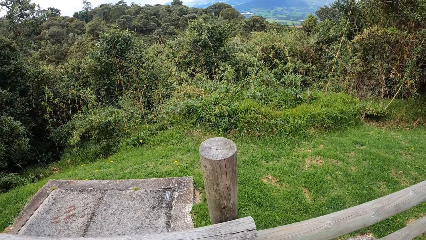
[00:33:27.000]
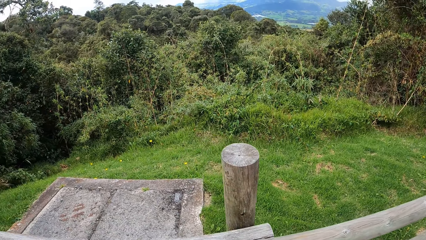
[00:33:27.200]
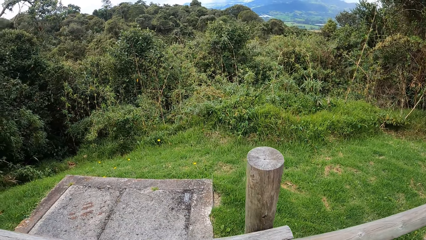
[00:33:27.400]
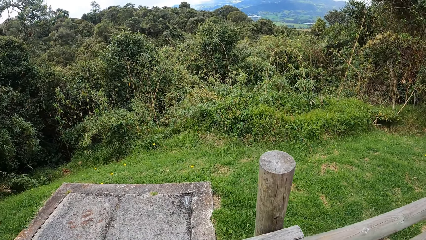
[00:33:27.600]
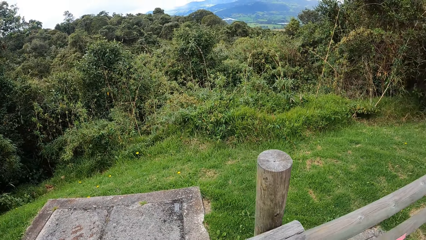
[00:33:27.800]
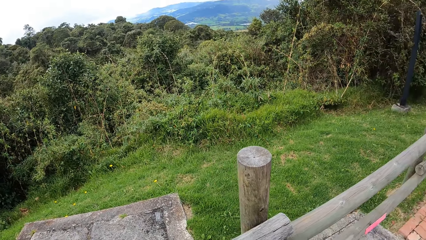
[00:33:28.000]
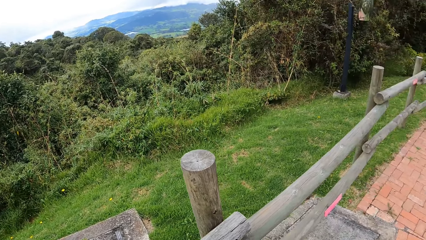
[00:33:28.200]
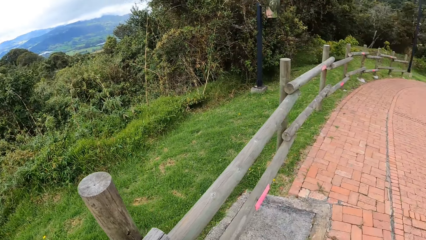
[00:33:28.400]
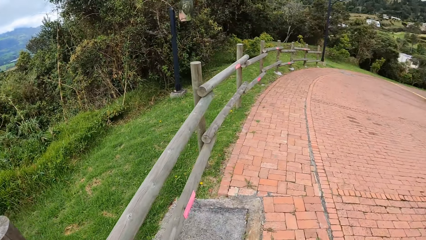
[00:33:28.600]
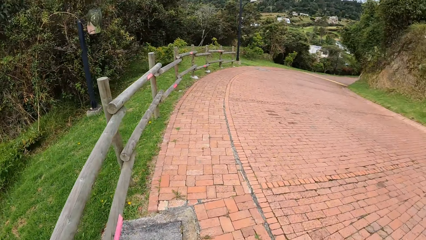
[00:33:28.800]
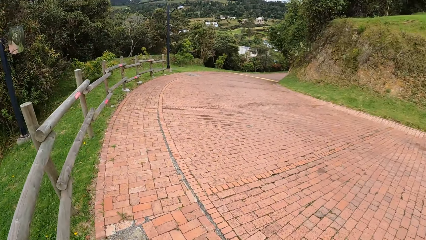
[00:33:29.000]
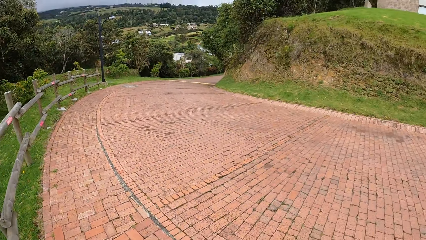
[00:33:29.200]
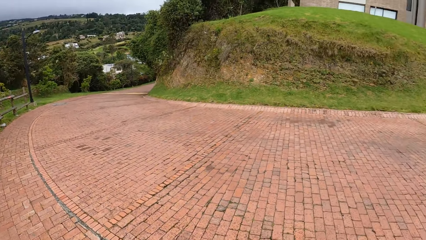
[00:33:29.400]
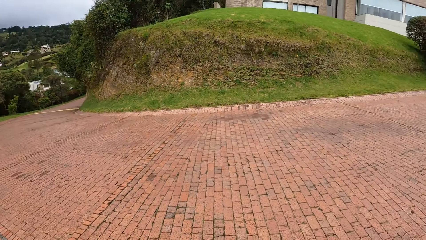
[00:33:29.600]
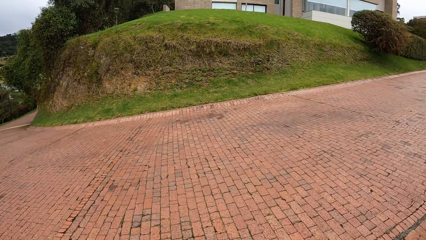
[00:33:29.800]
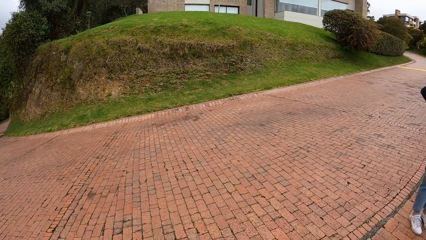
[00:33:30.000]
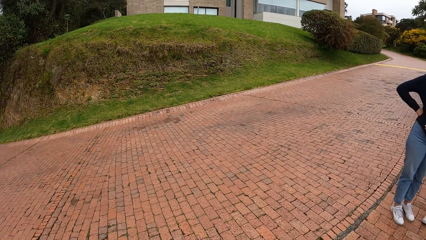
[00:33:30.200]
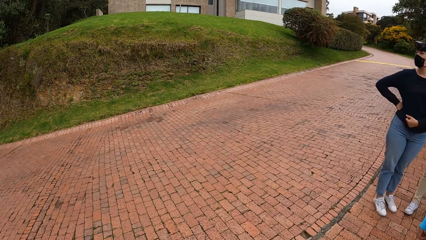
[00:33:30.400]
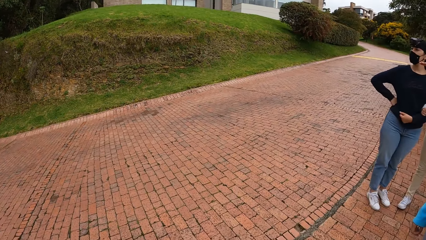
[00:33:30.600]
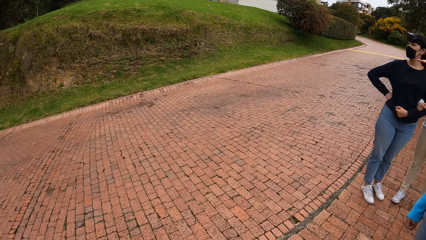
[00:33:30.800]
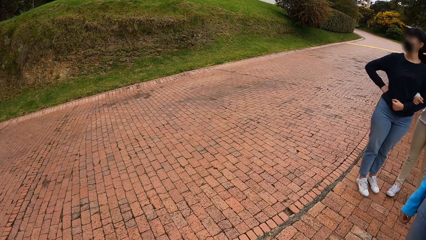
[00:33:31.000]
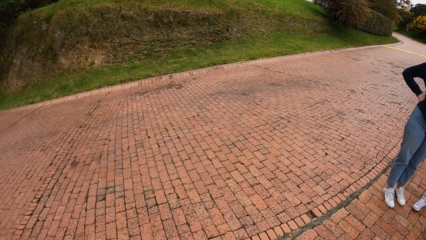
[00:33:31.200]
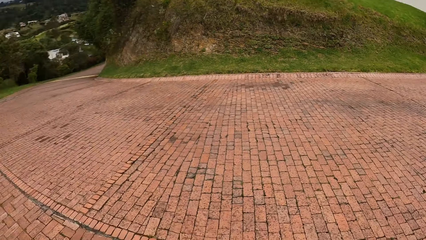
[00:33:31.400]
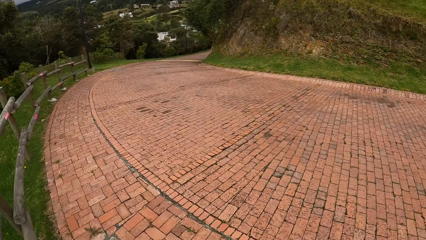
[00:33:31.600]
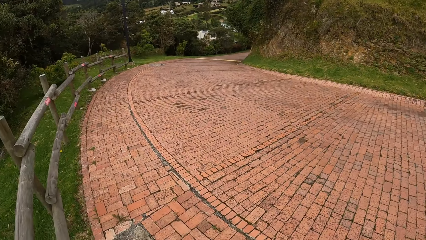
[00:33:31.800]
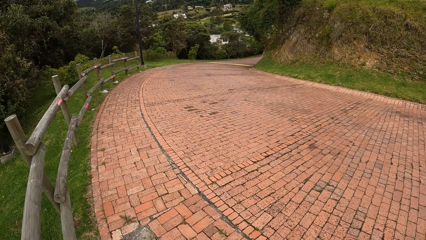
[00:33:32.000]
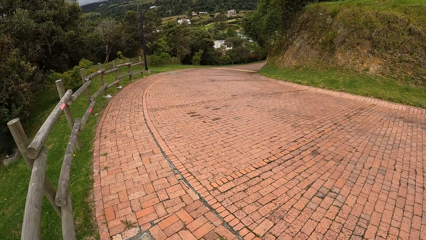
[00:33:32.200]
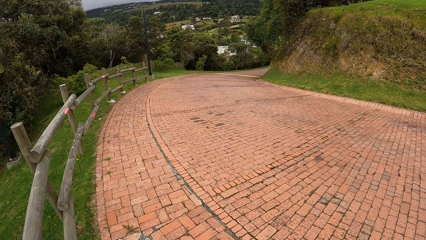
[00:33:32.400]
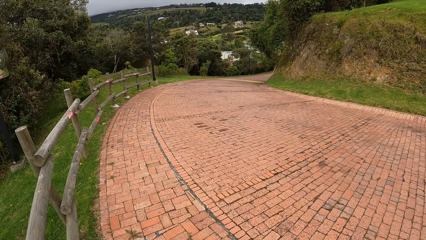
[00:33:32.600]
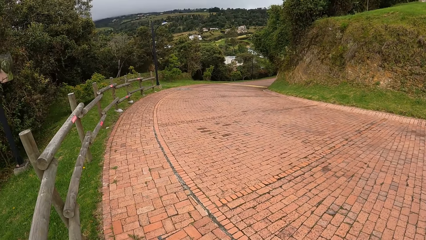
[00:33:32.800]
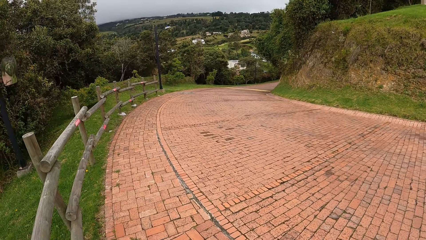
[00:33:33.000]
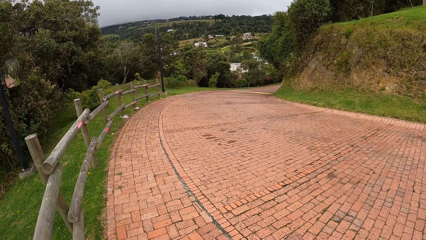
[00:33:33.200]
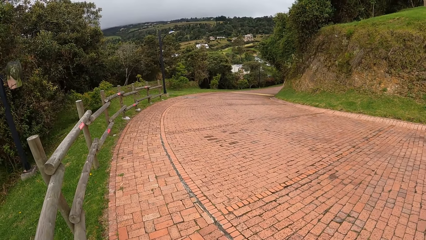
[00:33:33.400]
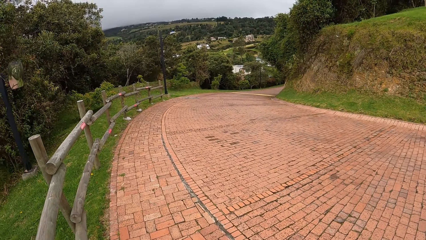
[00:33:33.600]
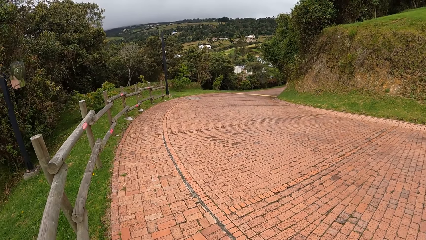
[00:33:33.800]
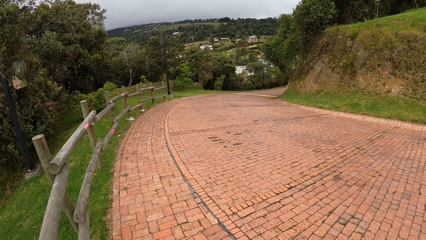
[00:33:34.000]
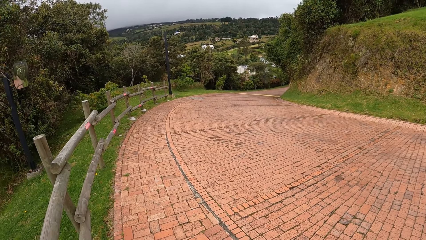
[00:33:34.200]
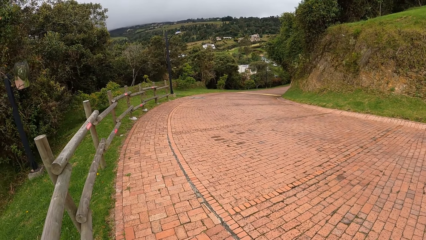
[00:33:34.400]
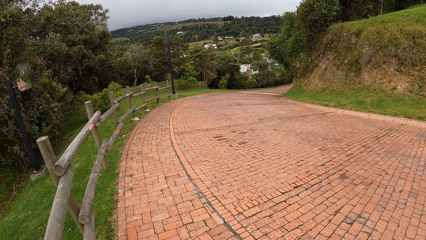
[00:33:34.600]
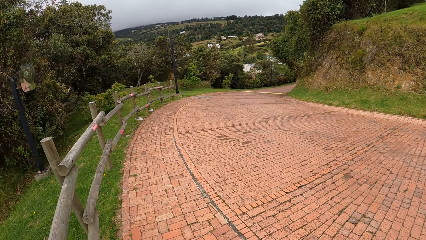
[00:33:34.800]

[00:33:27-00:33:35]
The camera wearer looks around the environment.

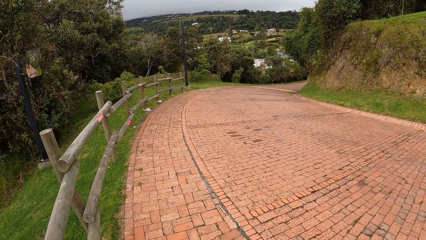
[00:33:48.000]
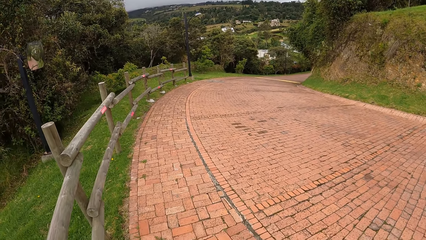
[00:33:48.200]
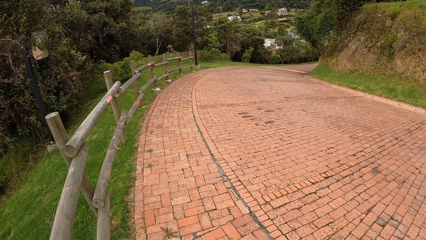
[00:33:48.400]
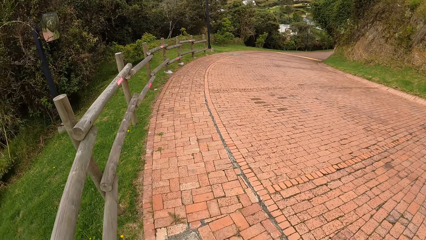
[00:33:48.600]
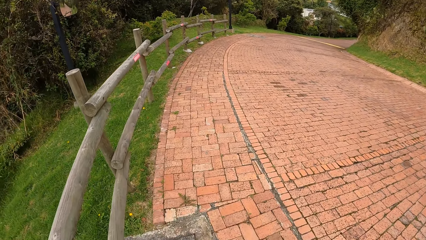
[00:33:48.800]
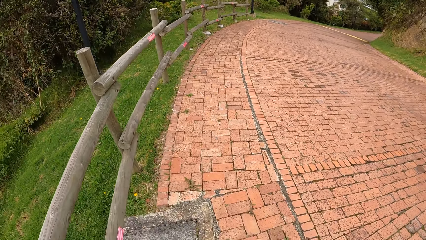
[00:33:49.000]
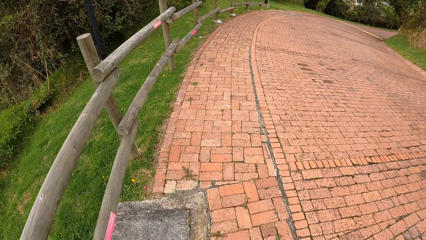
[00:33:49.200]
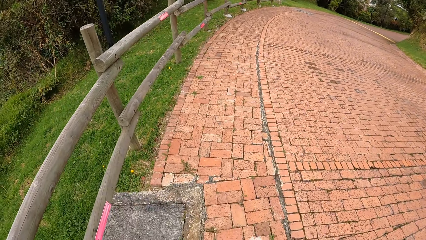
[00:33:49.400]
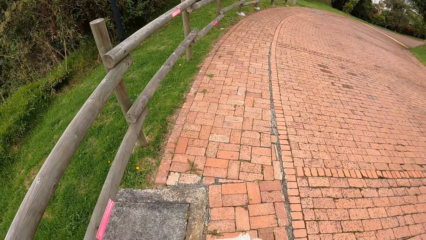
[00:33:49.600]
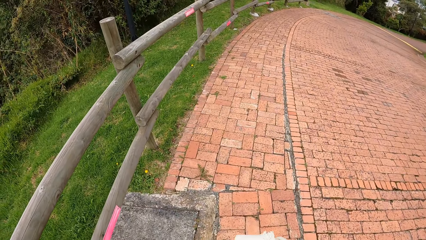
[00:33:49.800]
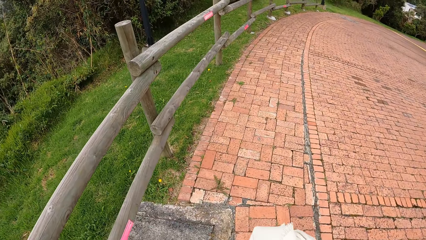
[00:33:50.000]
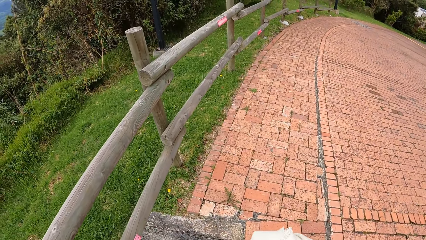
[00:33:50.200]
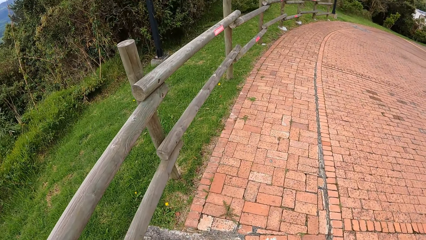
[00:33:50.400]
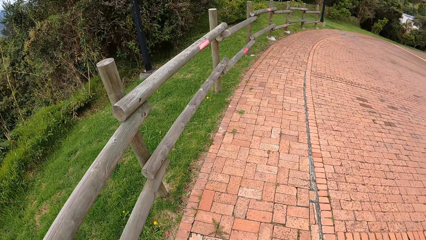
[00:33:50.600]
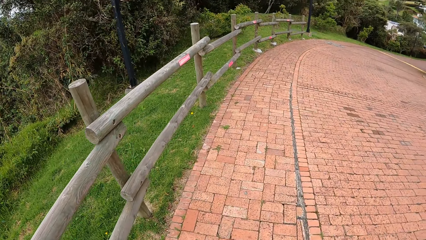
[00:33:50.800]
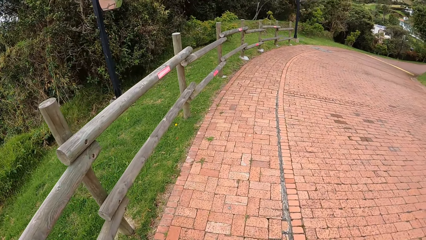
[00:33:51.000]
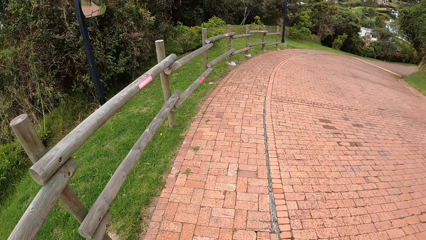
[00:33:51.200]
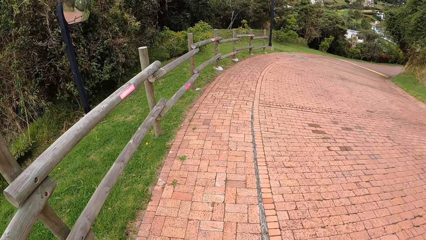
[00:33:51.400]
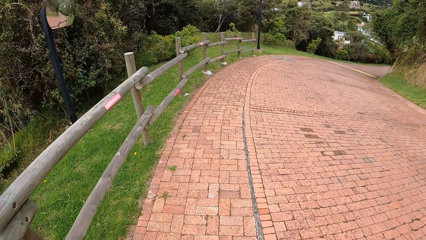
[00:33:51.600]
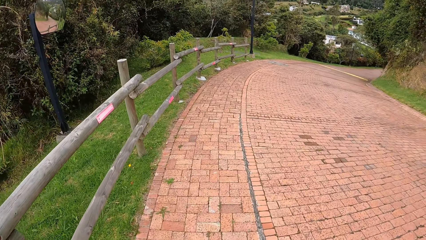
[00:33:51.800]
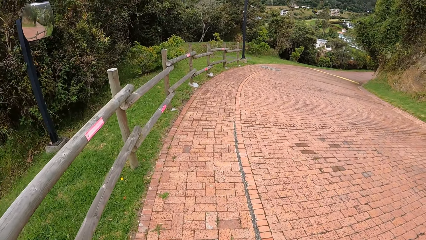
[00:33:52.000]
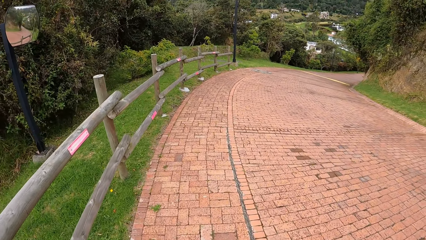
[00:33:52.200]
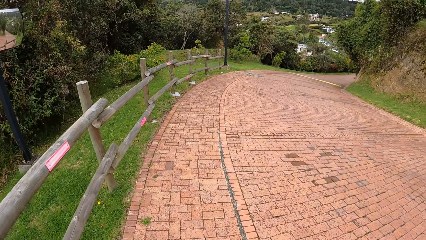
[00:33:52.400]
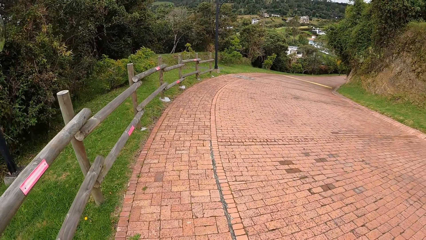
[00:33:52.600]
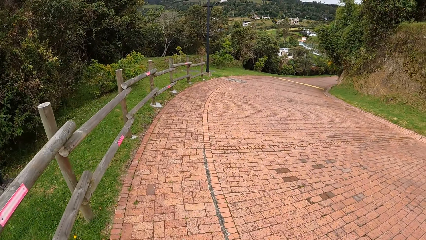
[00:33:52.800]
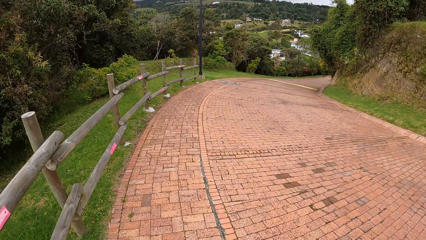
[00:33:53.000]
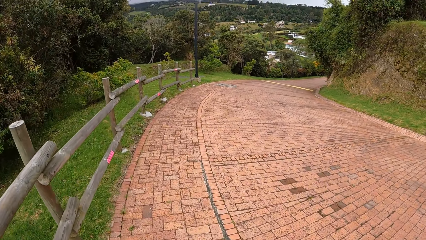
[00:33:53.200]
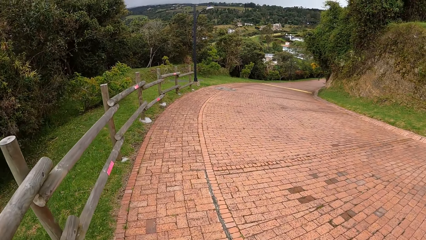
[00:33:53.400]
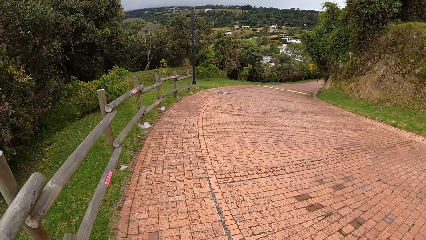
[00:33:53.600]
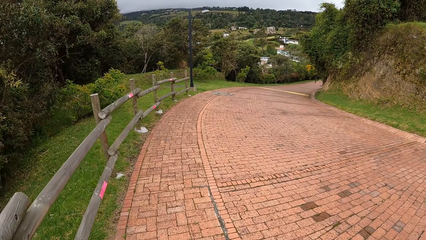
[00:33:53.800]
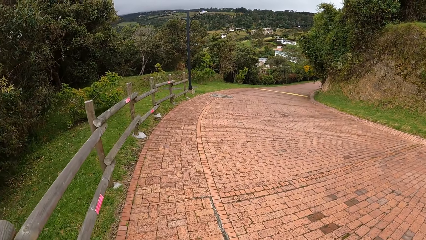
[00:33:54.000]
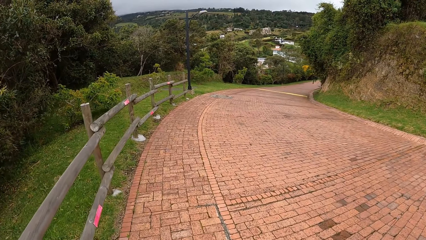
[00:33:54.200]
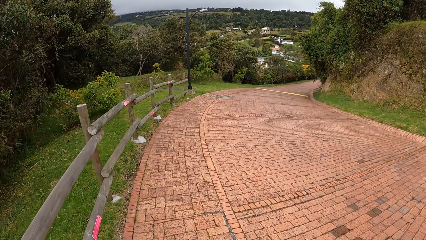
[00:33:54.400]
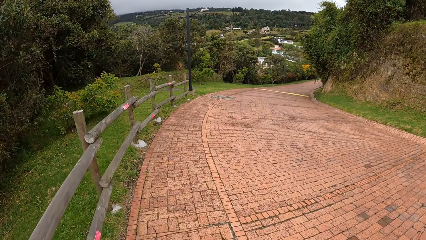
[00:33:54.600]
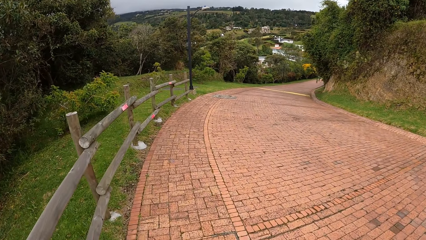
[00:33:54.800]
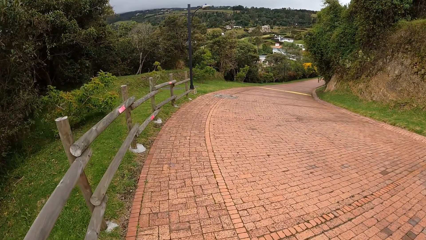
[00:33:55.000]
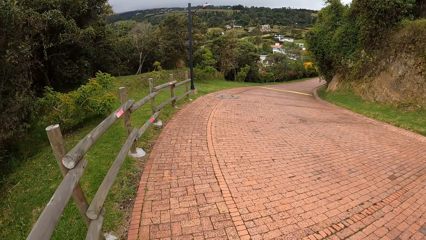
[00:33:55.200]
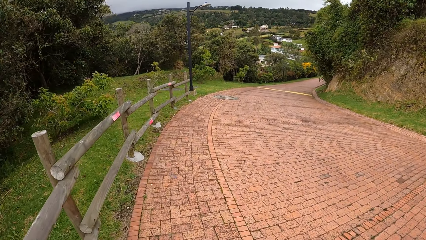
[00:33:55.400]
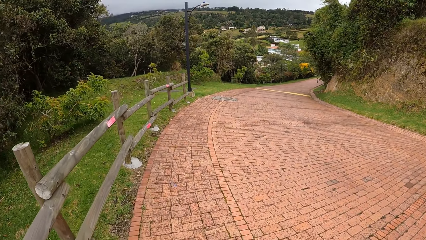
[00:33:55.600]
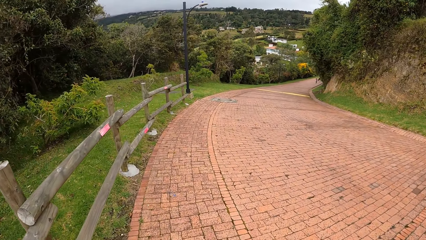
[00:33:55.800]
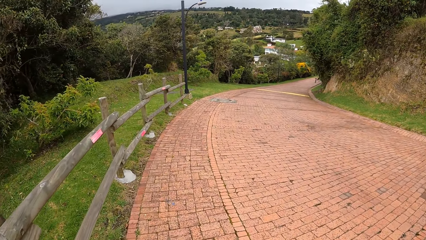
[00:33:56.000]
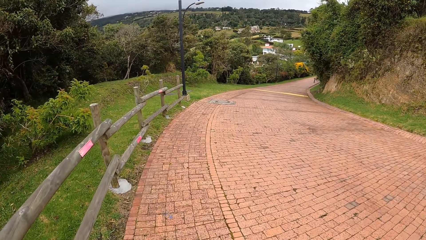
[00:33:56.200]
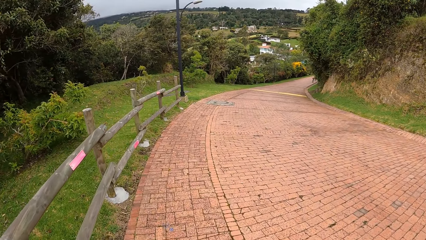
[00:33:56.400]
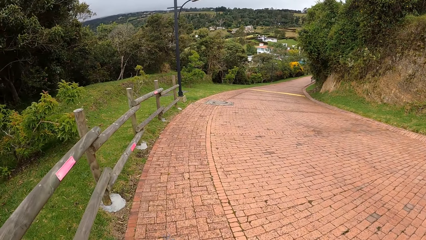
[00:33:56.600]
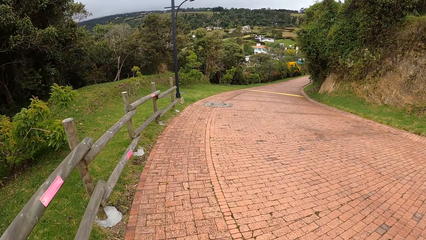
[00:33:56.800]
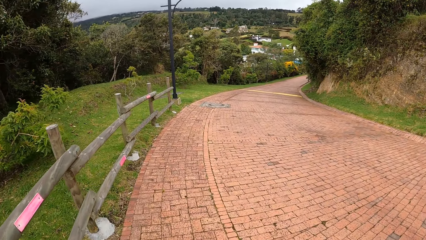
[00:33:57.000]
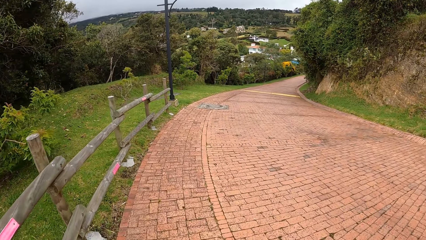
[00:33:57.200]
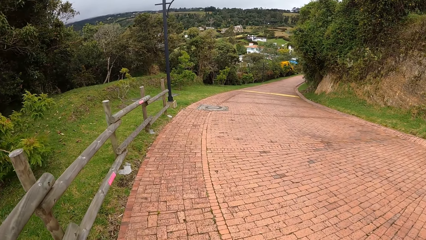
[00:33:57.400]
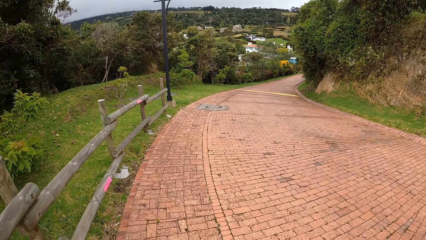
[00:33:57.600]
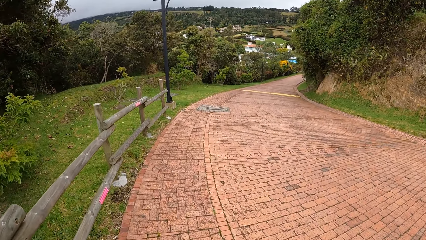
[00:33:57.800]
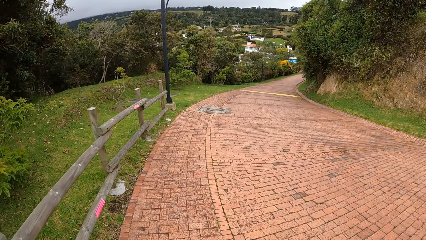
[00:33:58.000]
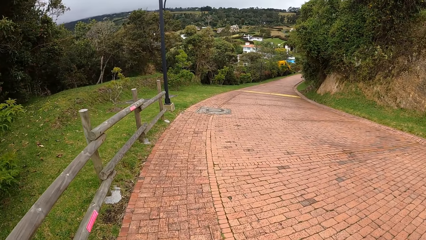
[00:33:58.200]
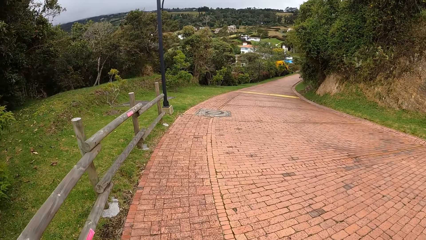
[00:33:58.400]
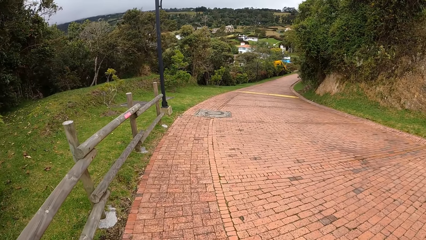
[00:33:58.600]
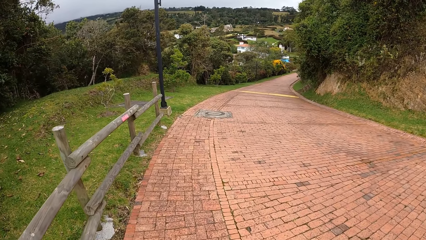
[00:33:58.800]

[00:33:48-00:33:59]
The camera wearer walks down the road. They walk across the pavement.
